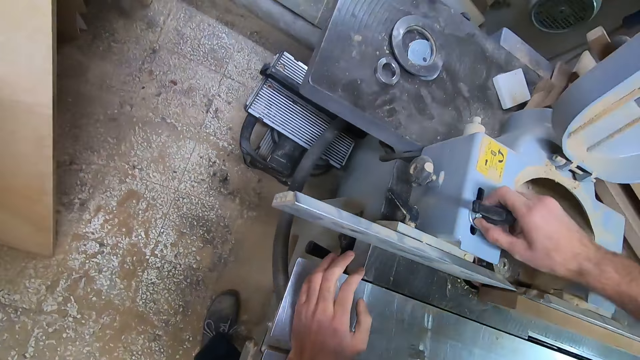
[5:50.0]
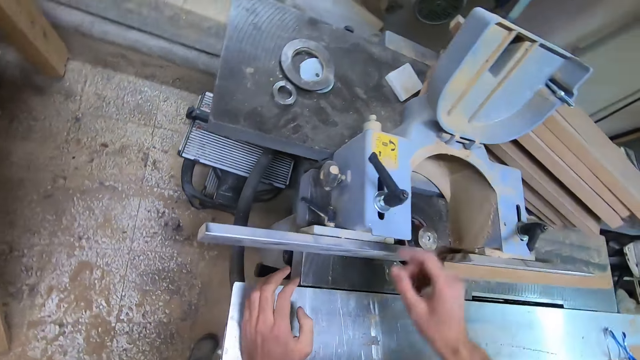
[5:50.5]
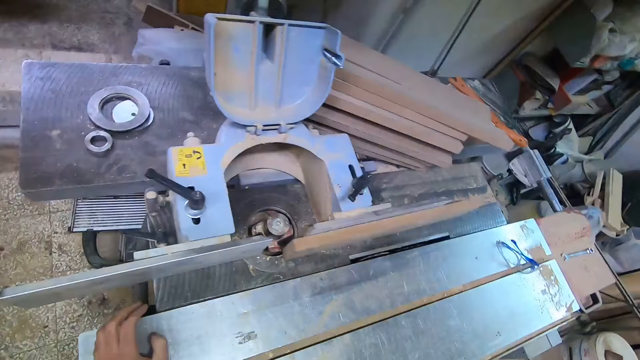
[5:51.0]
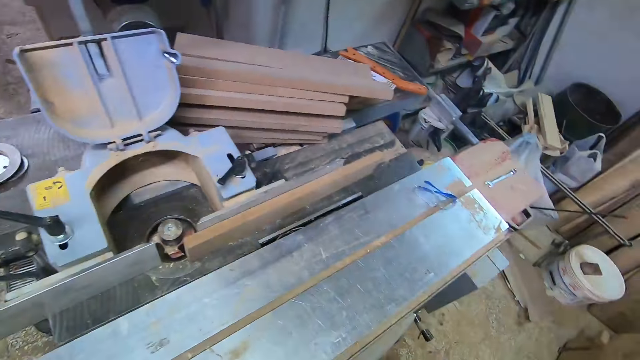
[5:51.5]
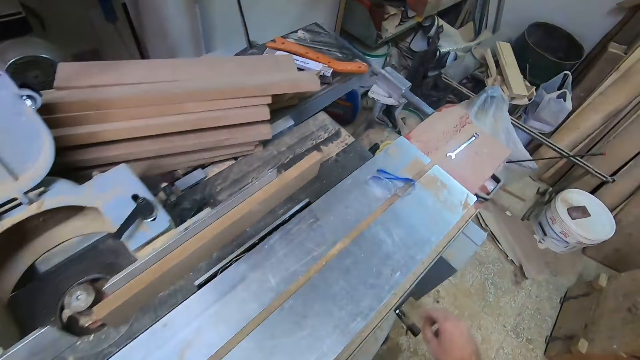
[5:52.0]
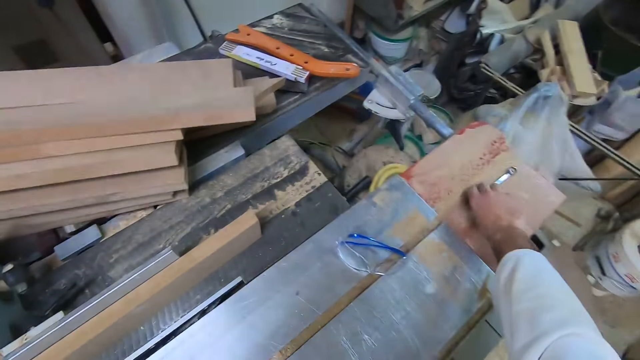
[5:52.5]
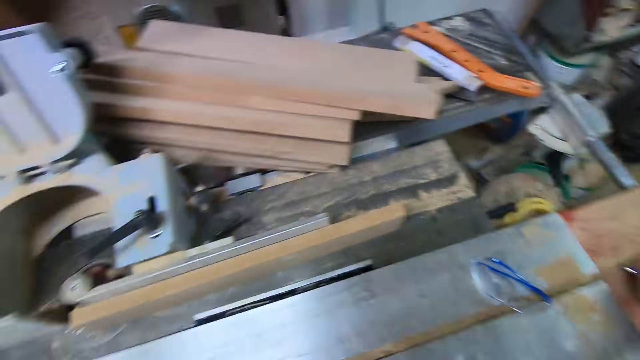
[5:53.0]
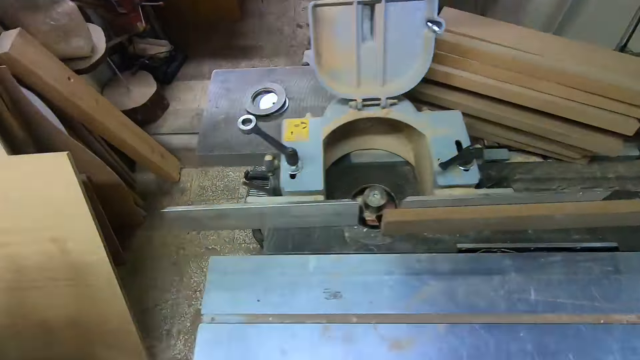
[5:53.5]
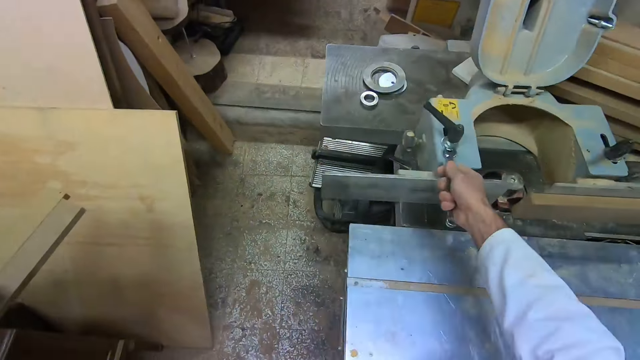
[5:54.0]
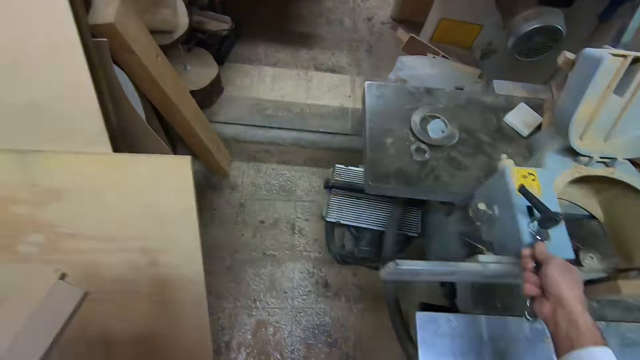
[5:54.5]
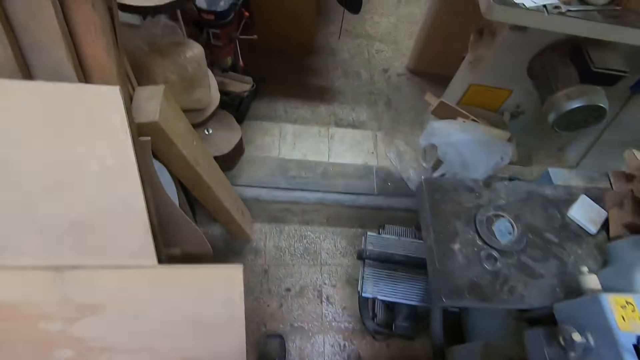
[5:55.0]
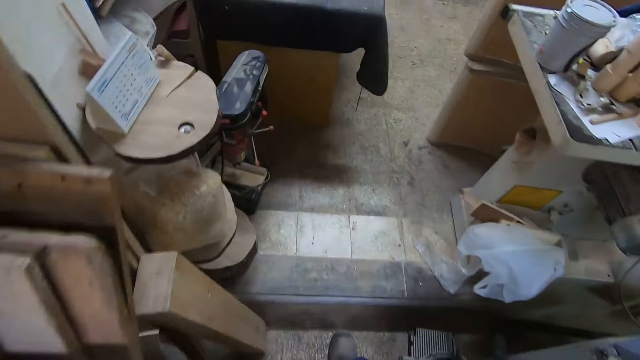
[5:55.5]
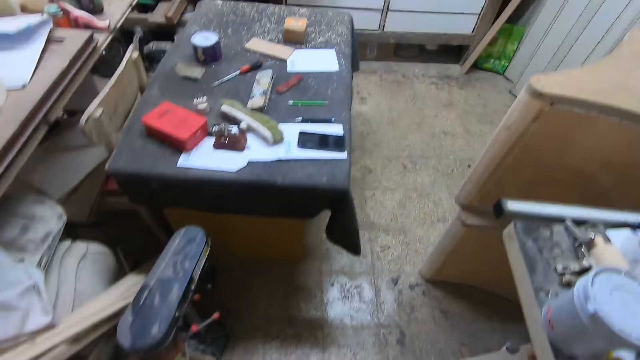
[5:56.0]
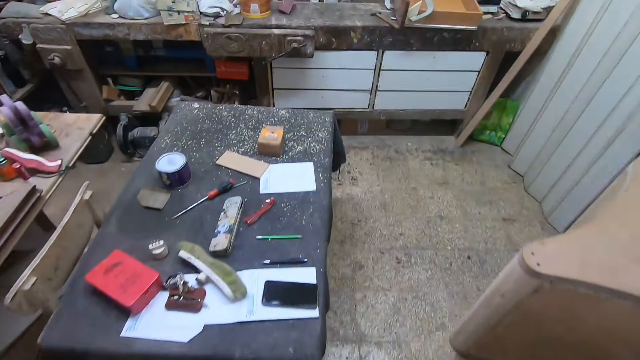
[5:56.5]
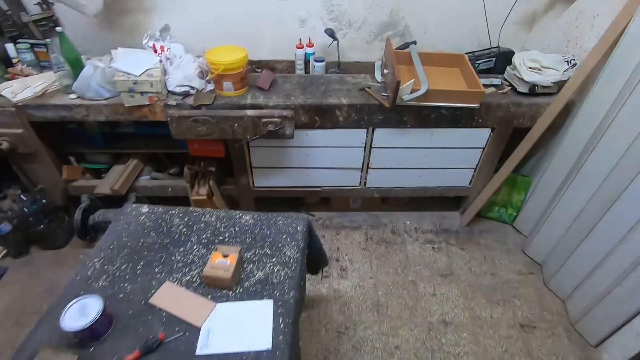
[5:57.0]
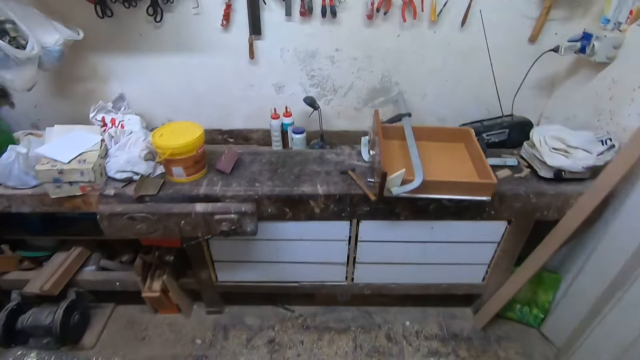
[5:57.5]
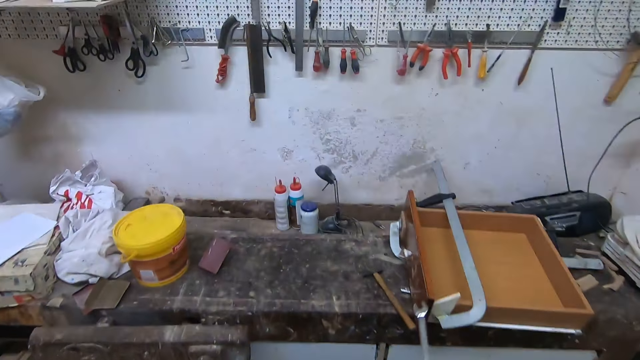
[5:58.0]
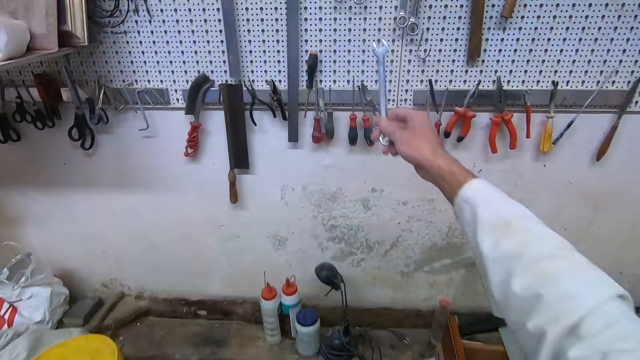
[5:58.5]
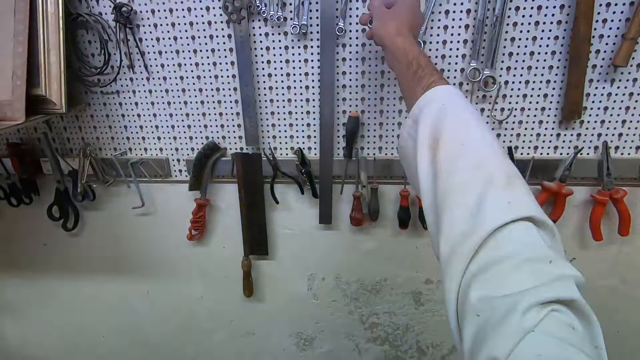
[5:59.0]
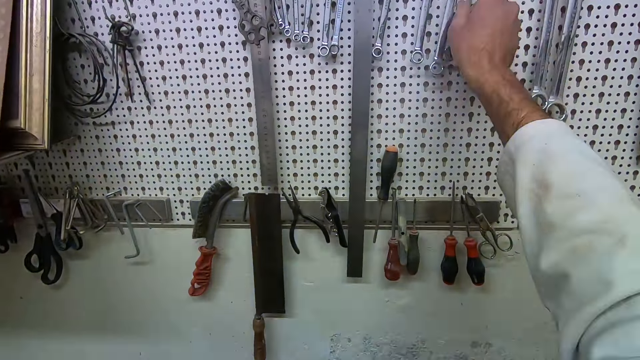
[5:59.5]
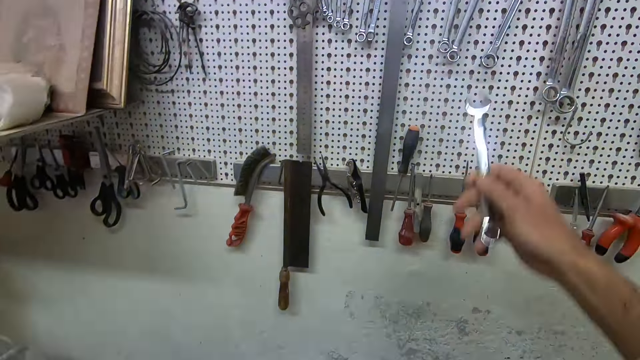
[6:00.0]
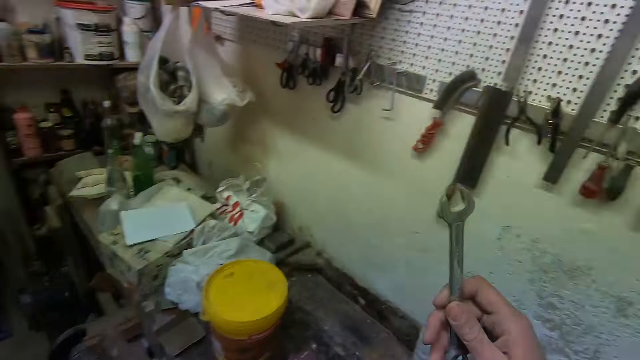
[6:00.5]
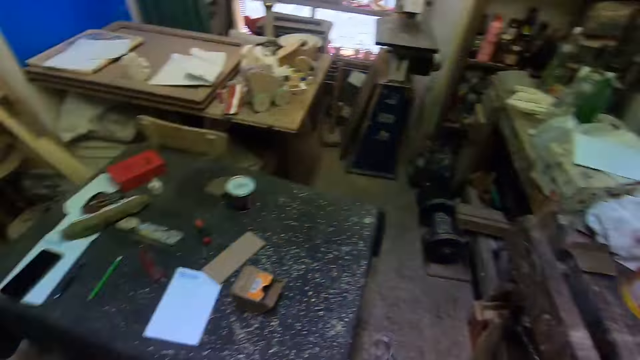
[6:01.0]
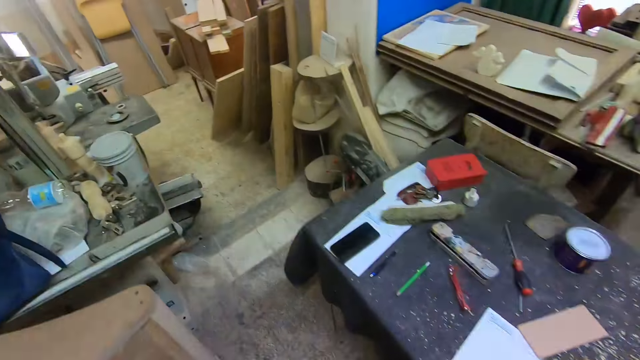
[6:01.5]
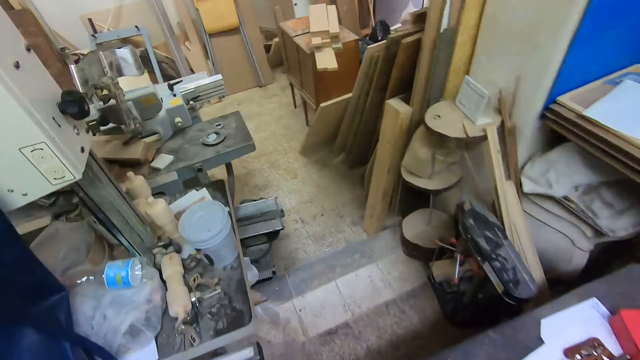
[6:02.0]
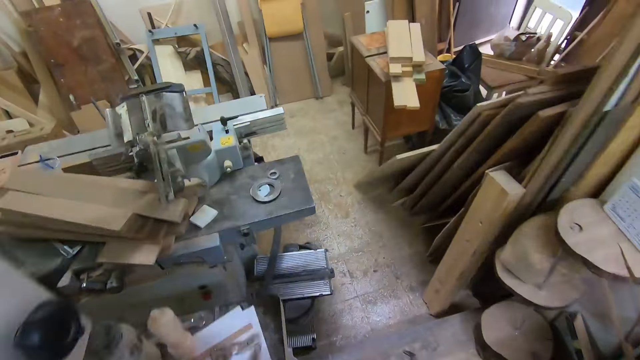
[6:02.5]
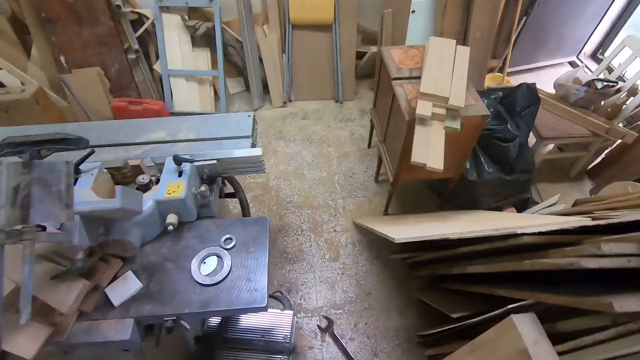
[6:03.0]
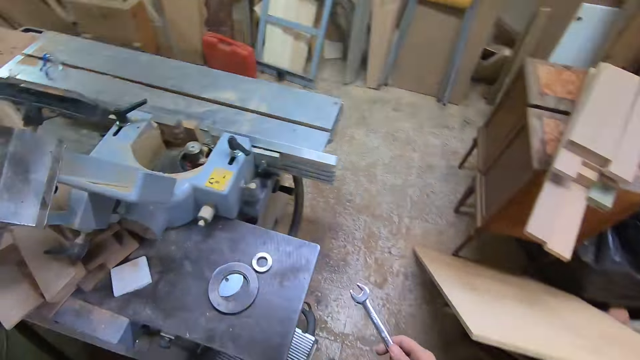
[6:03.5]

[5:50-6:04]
The camera wearer walks around the workshop. They pick up a wrench or spanner from the extension wing of the table saw. They test the wrench on the handle of the dust collector. They walk towards a tool board. They hang the wrench on the tool board. They pick up another wrench from the tool board. They check the spanner. They walk back to the table saw.

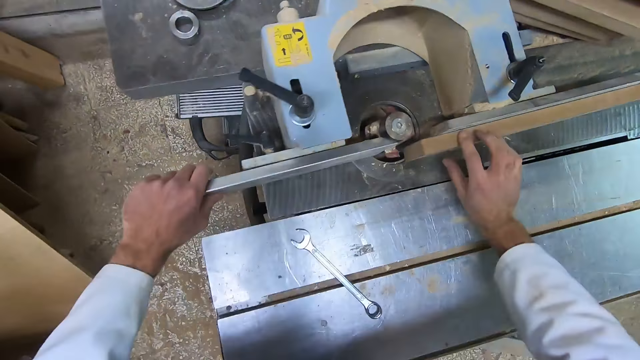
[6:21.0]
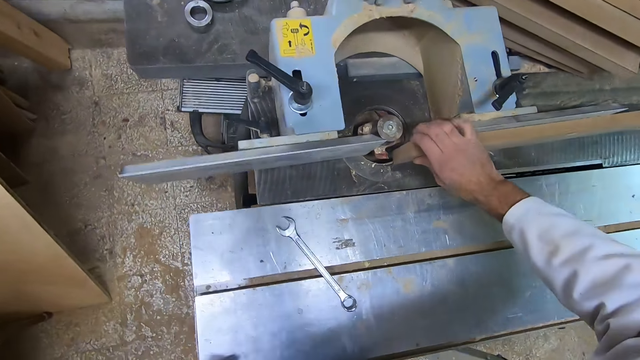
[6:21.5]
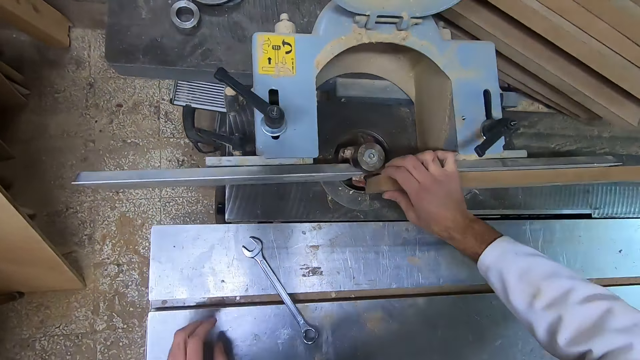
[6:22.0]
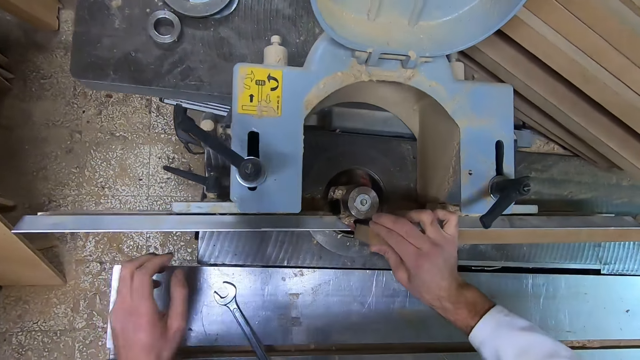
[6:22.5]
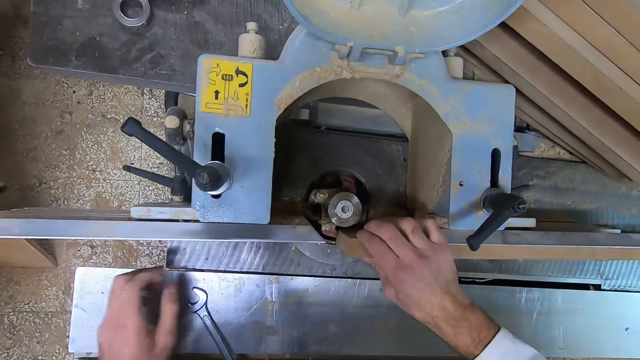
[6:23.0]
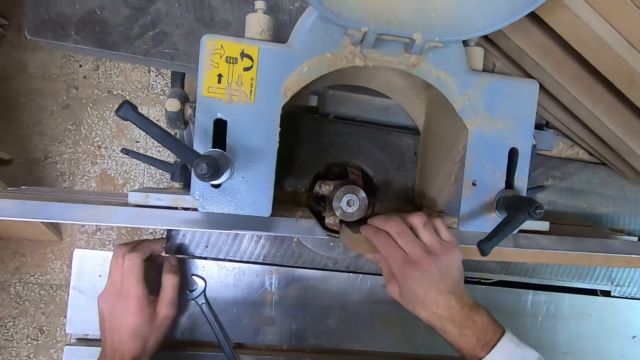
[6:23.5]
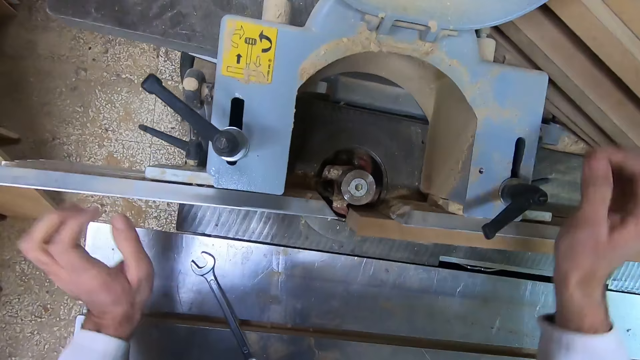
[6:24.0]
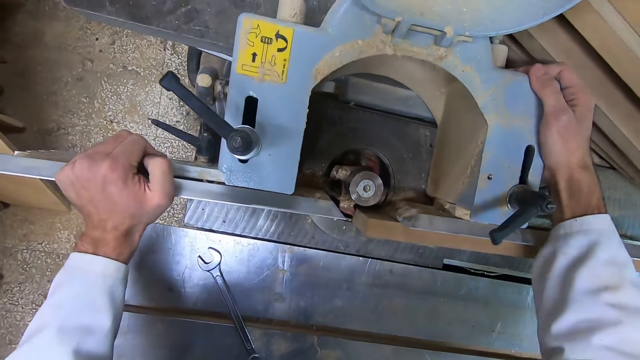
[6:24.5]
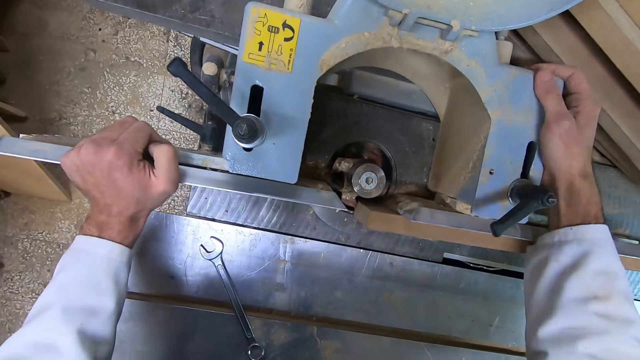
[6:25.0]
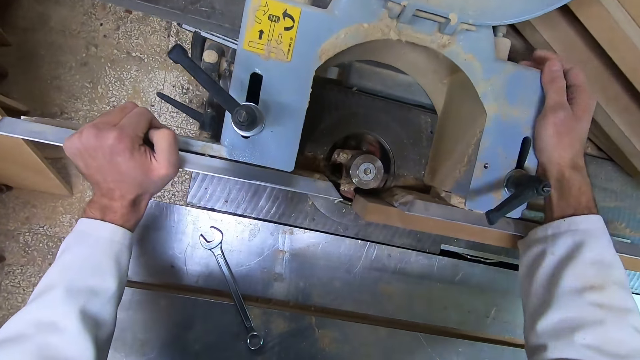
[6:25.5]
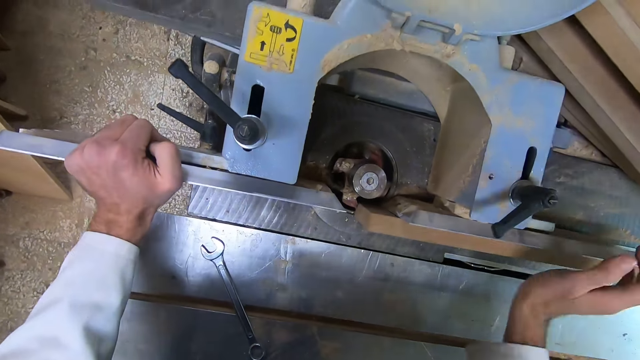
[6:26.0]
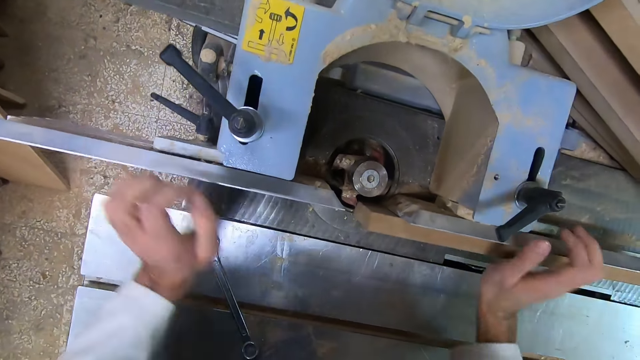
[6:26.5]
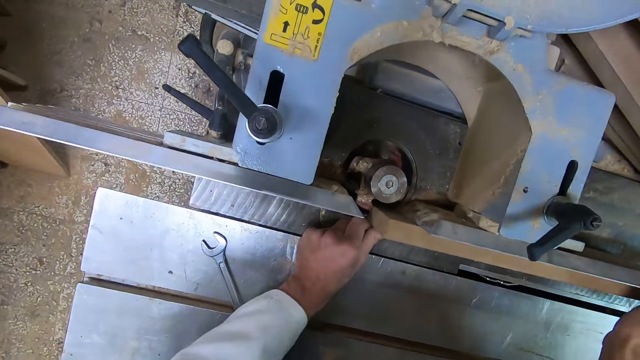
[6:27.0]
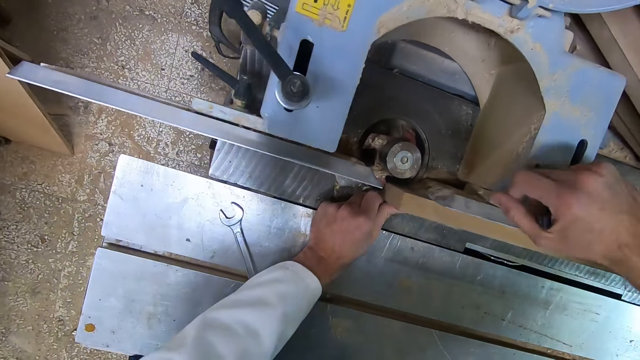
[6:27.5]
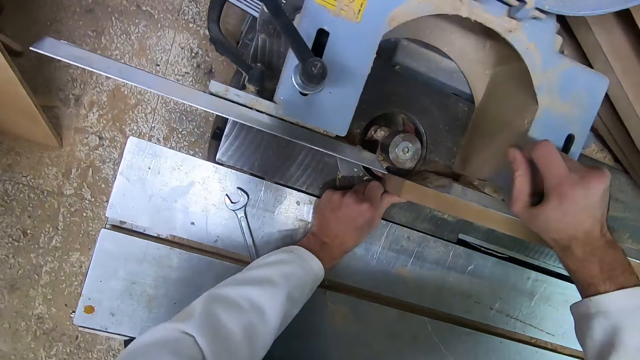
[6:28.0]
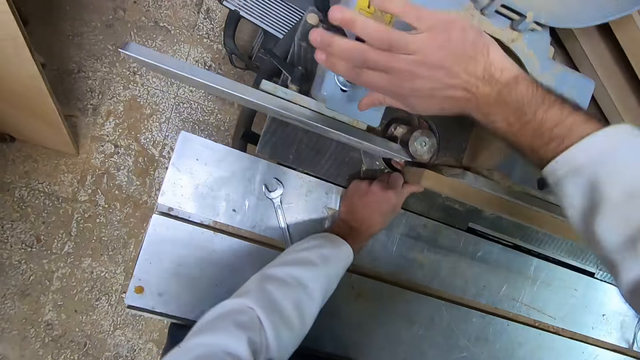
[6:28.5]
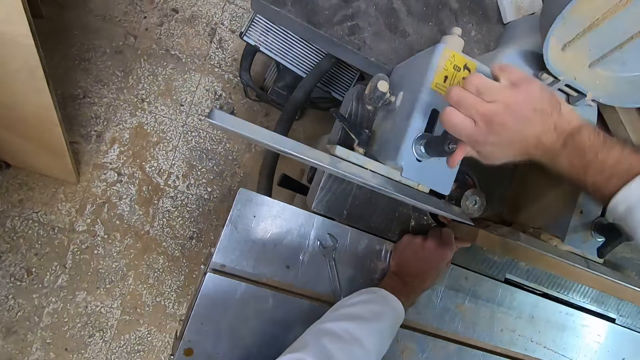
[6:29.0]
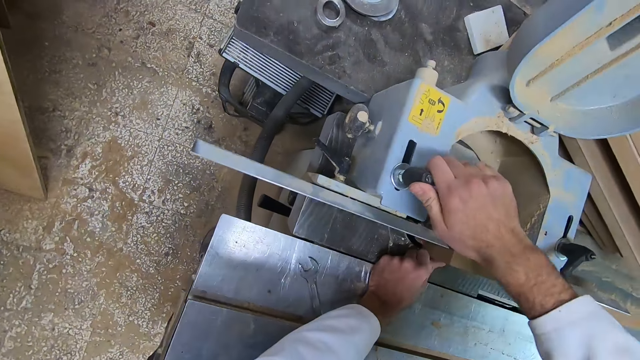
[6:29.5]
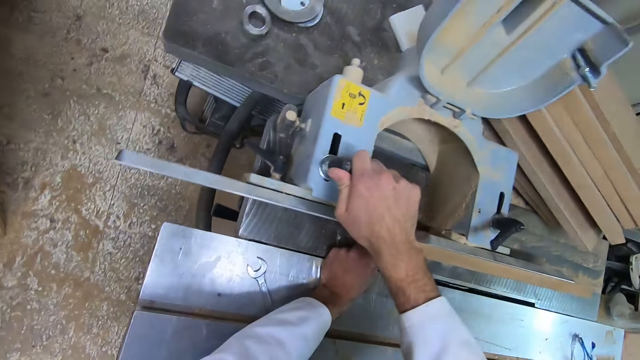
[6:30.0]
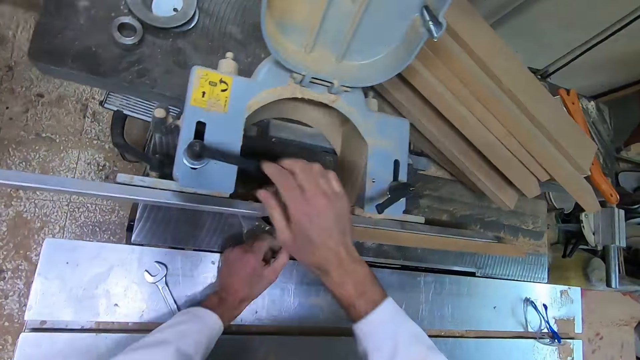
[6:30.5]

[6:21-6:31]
The camera wearer checks the wood. They hold the blade guard and the fence. They push the wood. They hold the wood. They tighten something. They adjust the handles of the dust collector.
